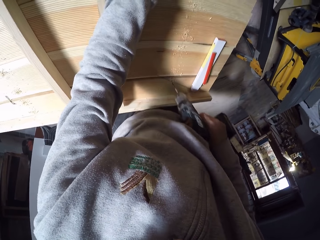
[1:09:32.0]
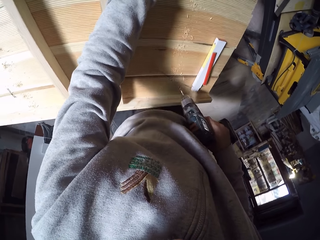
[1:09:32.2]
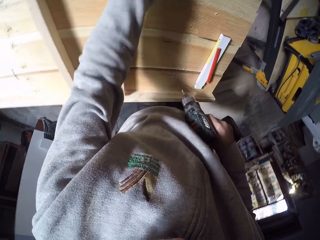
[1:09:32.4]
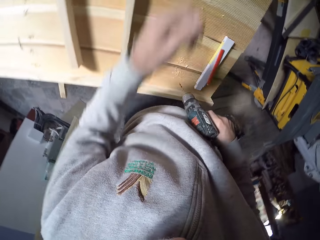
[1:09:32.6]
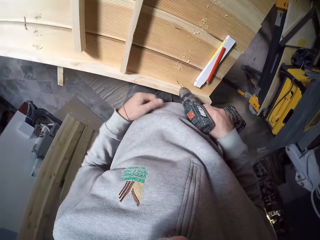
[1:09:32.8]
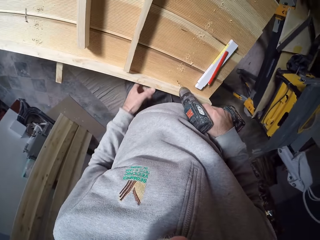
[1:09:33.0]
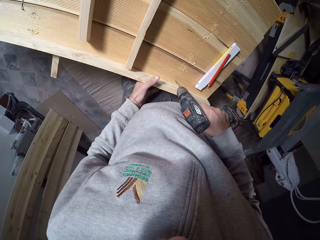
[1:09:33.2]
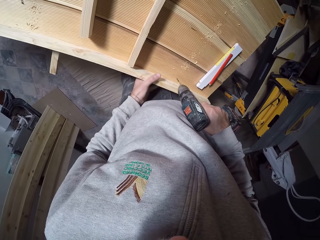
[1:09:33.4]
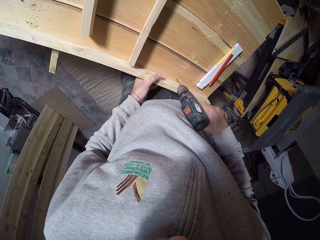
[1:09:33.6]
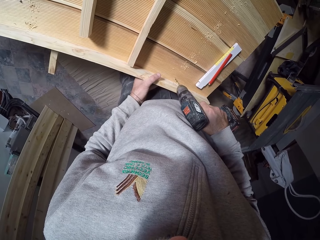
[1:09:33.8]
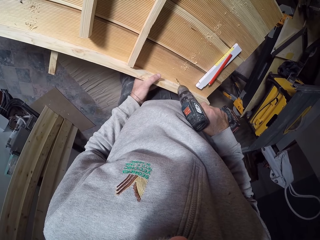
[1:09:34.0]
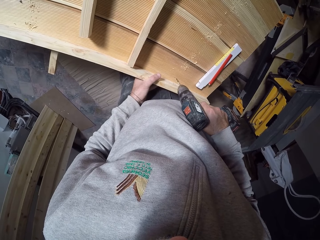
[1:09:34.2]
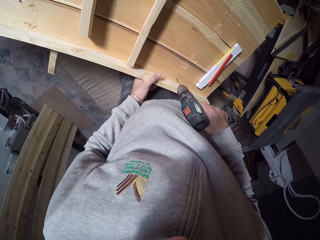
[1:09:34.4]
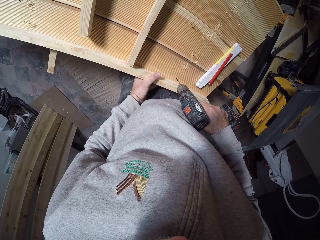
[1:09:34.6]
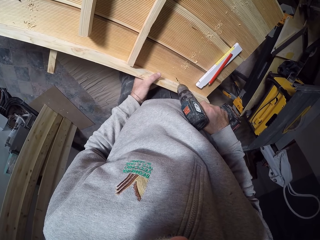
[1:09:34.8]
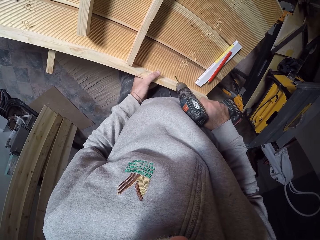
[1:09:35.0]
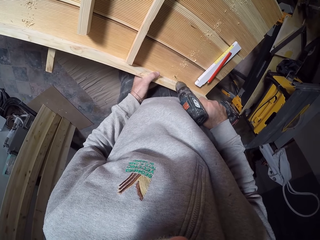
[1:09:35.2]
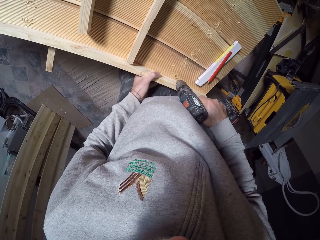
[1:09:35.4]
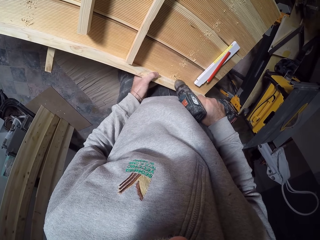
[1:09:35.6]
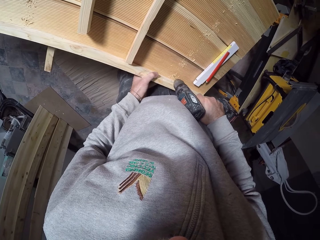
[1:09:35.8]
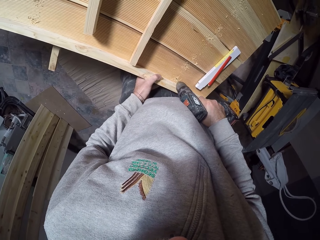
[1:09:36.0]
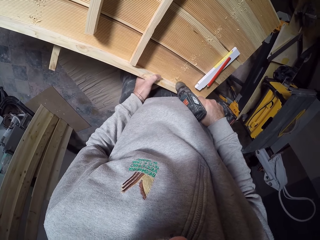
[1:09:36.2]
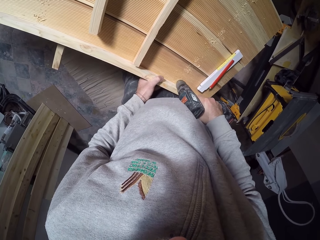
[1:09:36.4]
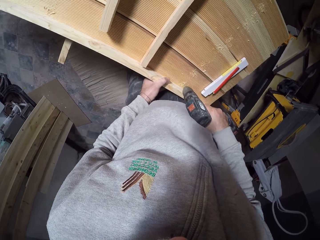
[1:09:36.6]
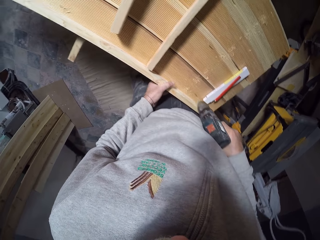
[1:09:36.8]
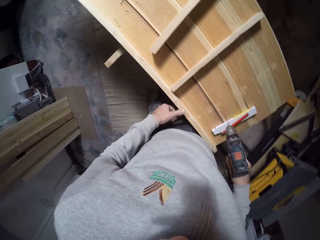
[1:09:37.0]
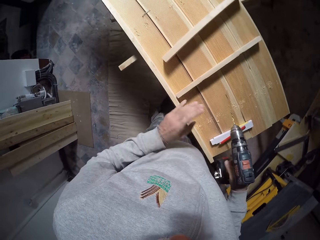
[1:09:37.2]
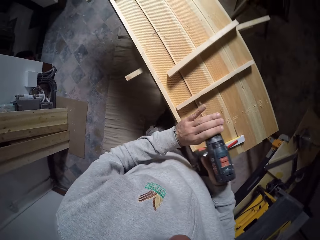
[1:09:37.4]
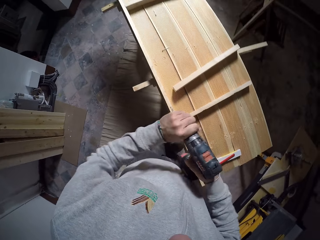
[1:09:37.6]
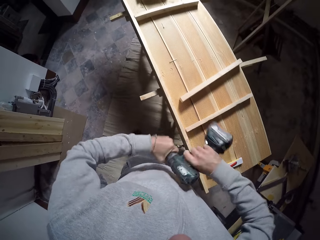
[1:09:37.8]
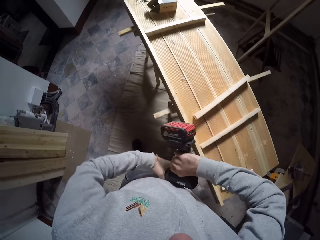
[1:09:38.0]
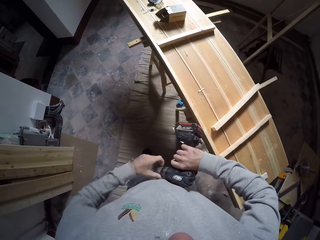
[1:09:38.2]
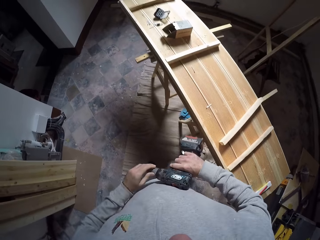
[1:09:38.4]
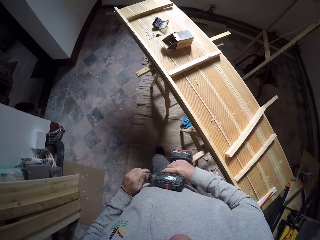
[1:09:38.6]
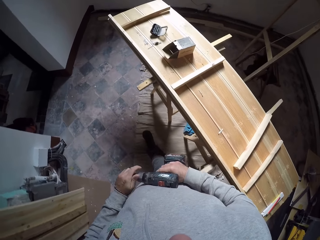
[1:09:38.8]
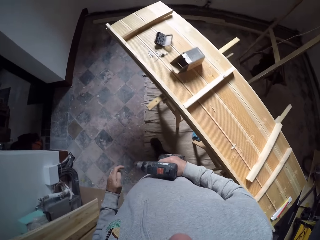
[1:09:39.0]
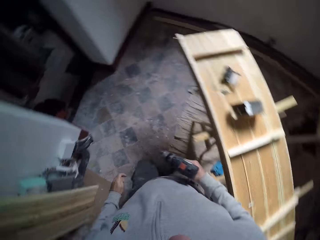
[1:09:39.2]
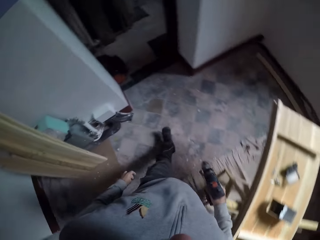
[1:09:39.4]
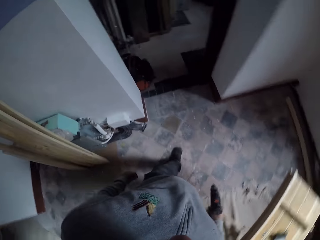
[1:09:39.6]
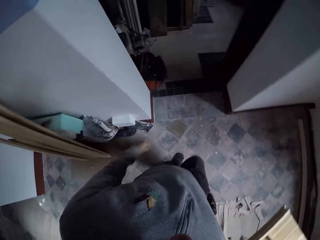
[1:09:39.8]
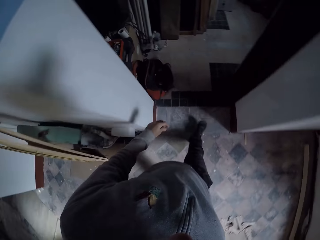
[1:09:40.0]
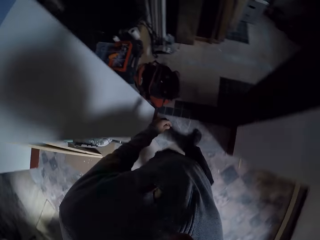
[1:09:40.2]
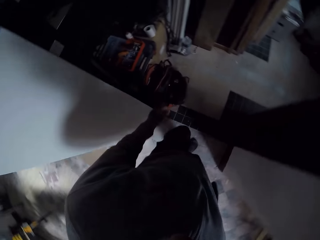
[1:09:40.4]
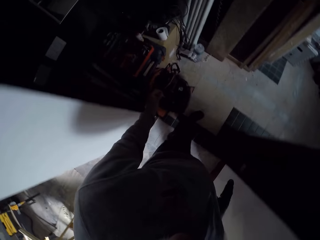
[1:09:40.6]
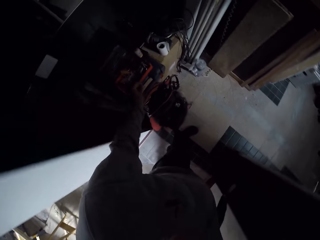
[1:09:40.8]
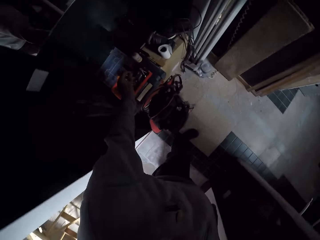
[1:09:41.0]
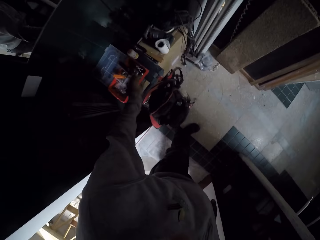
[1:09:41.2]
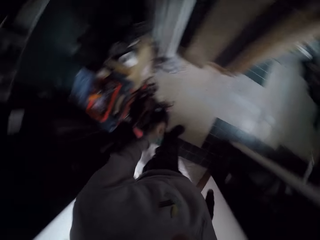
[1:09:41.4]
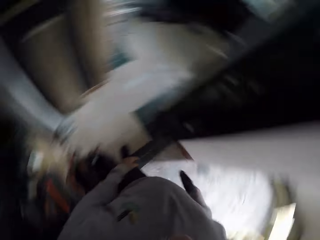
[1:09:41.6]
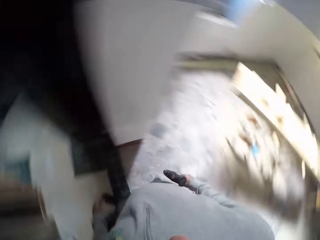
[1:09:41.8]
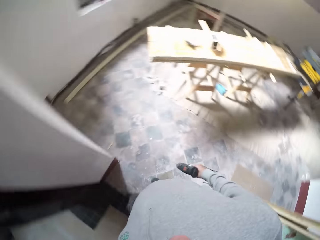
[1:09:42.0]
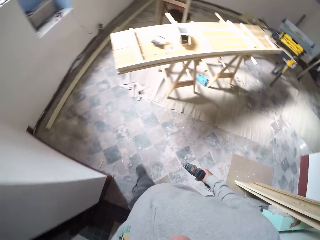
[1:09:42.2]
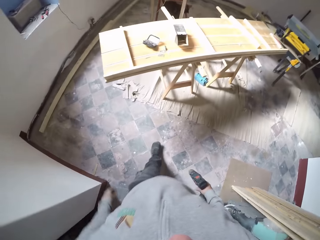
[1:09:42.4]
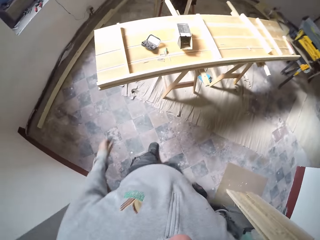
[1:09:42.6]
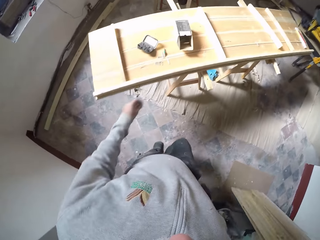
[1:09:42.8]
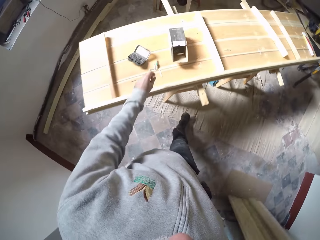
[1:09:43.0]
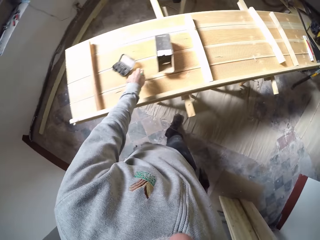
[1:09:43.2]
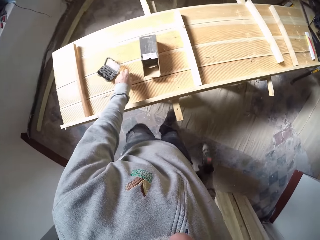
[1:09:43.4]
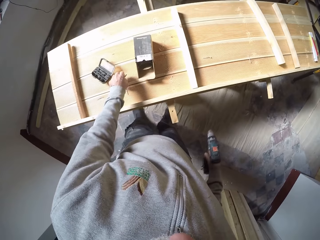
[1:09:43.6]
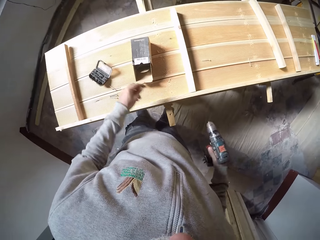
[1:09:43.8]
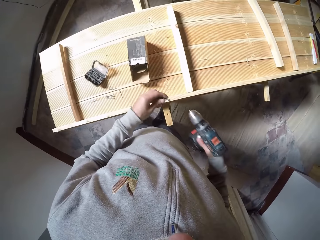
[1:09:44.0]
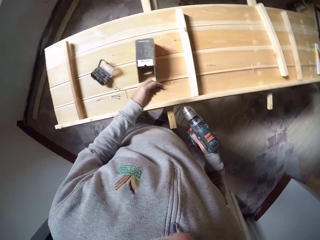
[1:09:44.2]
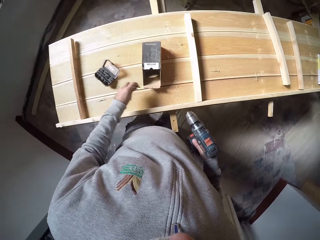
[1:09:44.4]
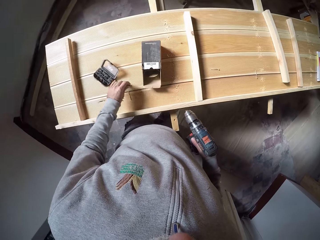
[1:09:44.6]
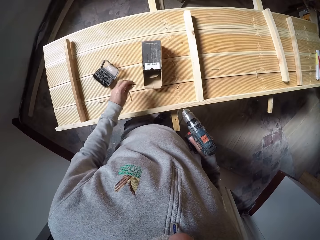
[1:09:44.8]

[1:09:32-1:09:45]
The camera wearer moves his left hand. He drills. He removes the drill bit from the drill in his right hand with his left hand. He walks to a storage room. He drops the drill bit in his left hand into a toolbox. He walks to the wooden board. He turns back. He picks up a drill bit from the wooden board with his left hand.

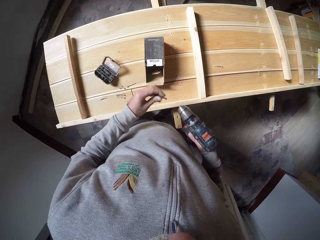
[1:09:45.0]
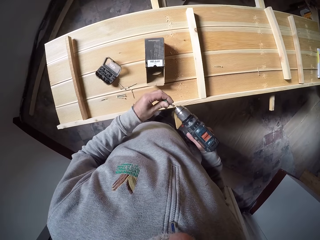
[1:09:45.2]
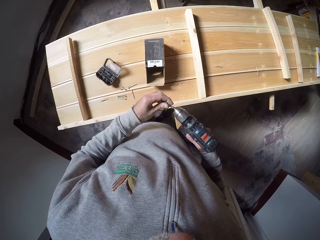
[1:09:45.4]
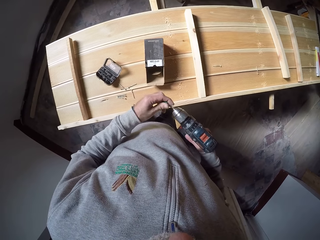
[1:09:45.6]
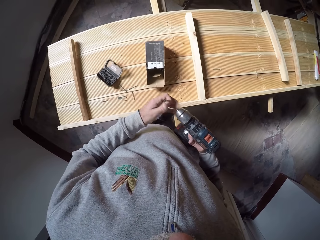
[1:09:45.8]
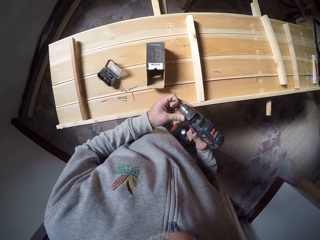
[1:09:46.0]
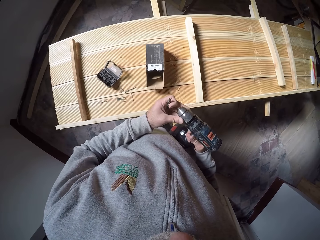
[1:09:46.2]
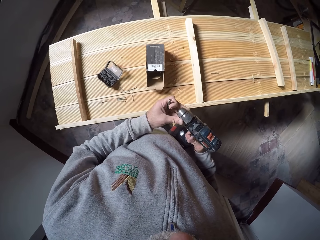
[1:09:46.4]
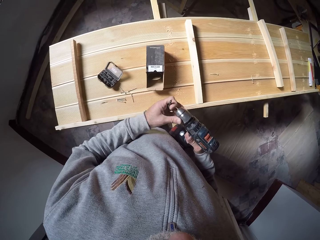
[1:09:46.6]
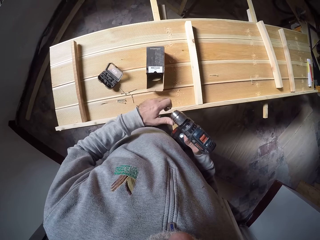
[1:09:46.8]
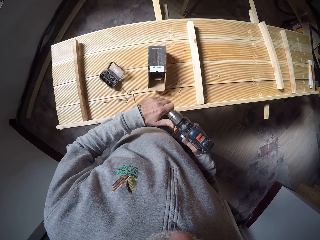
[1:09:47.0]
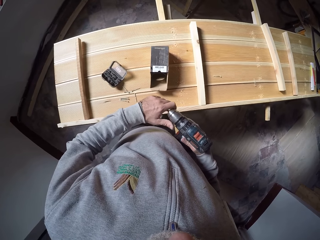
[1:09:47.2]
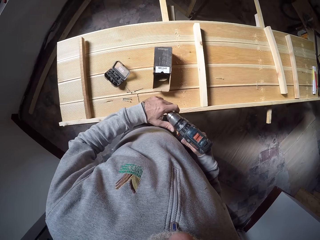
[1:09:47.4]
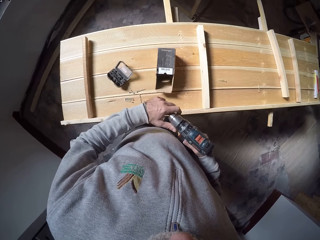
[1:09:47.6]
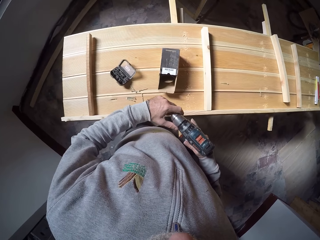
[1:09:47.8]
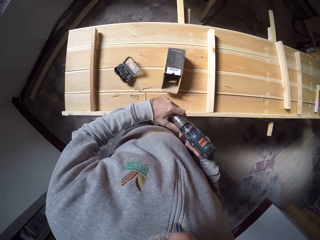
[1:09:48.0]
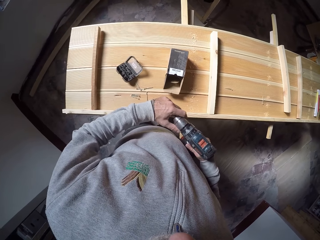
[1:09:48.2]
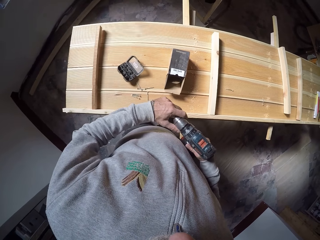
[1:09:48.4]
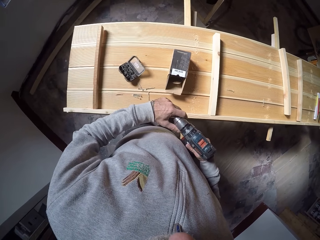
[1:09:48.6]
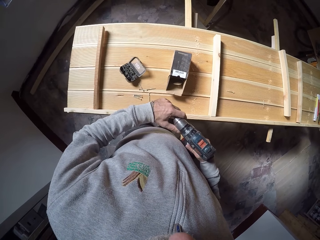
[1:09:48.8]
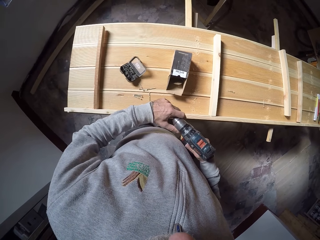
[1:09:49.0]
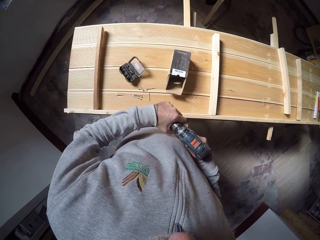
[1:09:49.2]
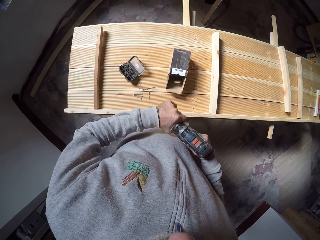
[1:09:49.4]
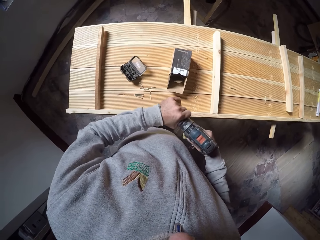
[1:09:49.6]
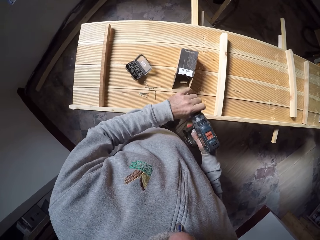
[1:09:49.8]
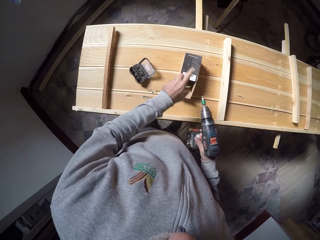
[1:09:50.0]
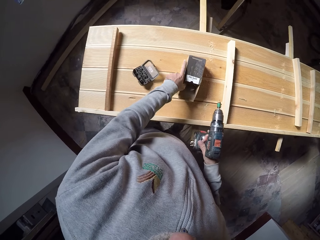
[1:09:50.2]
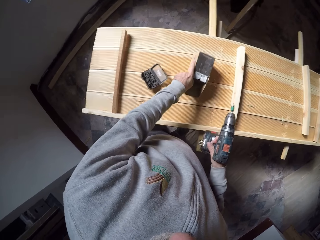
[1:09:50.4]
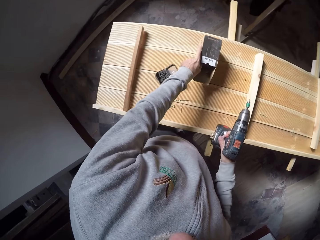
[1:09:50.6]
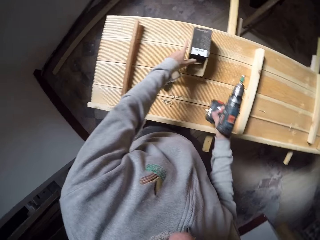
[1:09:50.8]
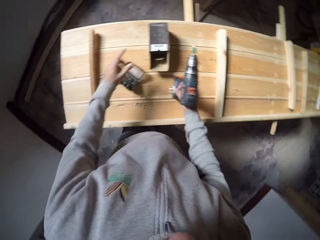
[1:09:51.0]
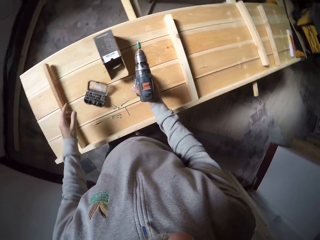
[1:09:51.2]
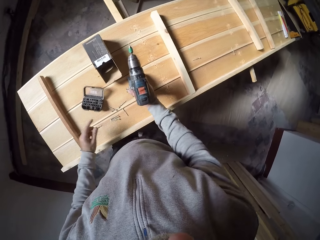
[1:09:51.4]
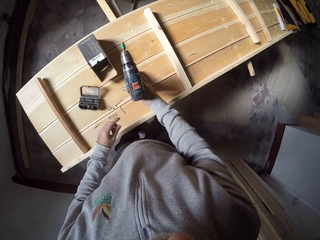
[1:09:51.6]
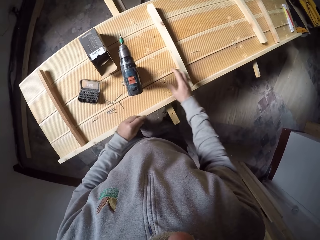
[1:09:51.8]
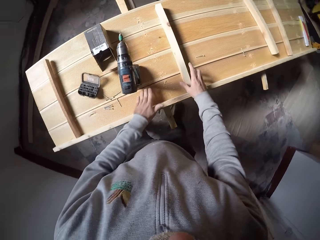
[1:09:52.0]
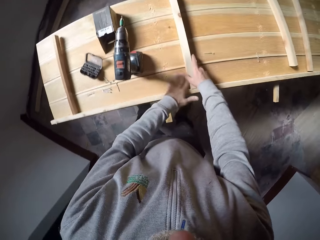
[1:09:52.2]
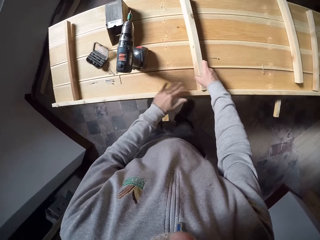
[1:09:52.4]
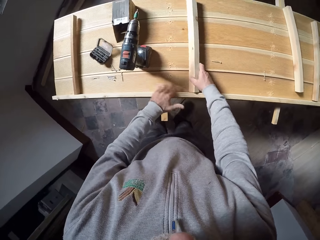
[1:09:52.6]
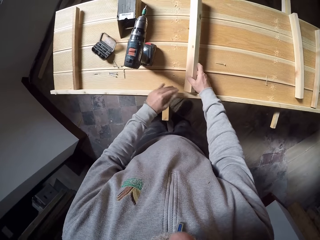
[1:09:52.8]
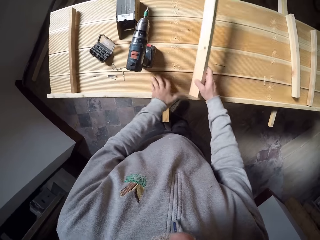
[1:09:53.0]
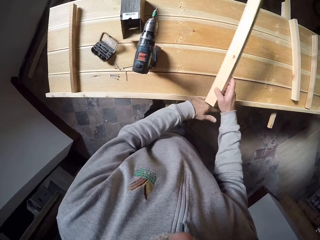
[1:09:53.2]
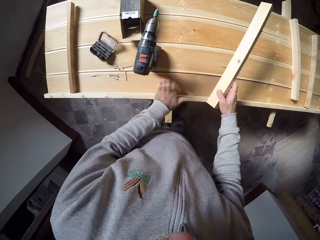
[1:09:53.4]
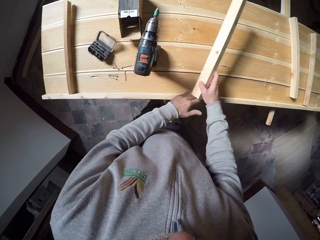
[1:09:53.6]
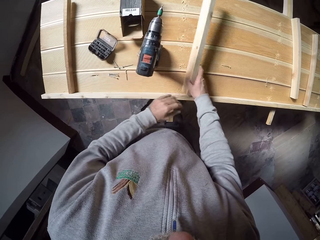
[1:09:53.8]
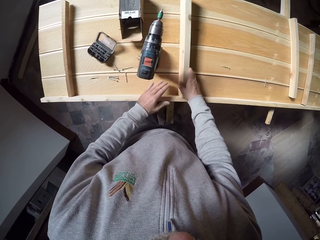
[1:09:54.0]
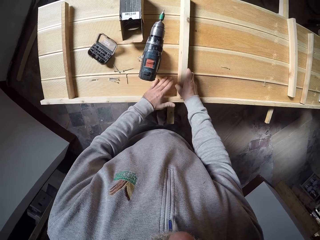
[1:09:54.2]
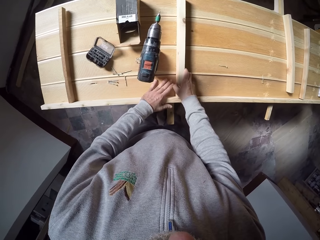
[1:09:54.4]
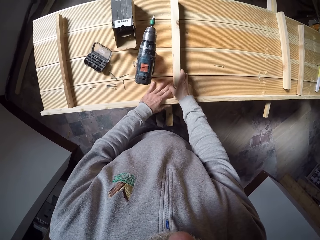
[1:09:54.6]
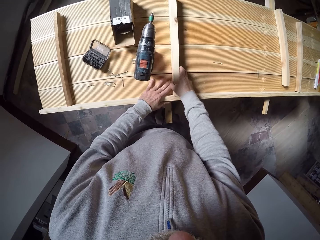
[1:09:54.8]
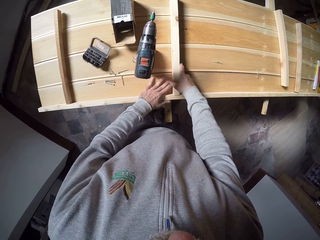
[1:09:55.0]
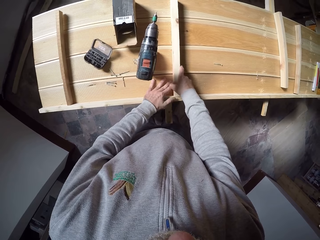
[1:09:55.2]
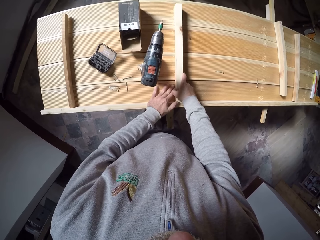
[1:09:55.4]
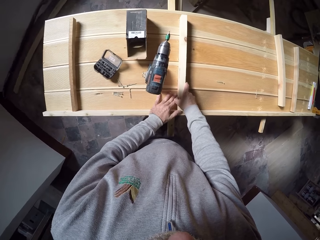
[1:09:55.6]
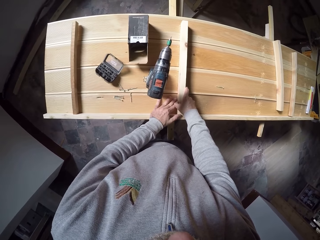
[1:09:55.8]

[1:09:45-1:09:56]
The camera wearer picks the drilling bit from the table. He attaches the drill bit in his left hand to the drill or drilling machine in his right hand. He tightens the drilling machine. He moves a pack of drill bits on the wooden board with his left hand. He drops the drill in his right hand on the wooden board. He picks a plank from the wooden board with his right hand and wipes the wooden board with his left hand. He drops the plank on the wooden board with his right hand.
